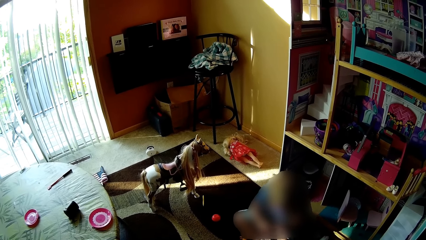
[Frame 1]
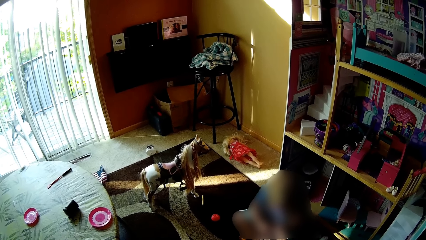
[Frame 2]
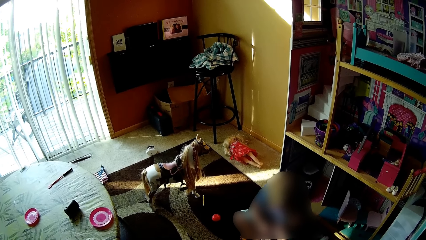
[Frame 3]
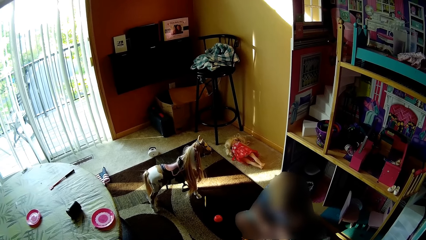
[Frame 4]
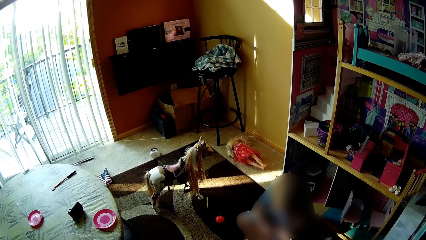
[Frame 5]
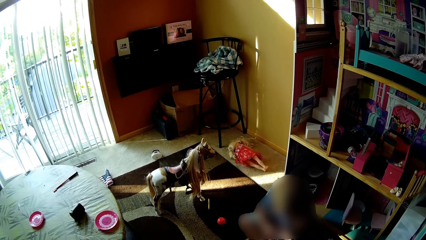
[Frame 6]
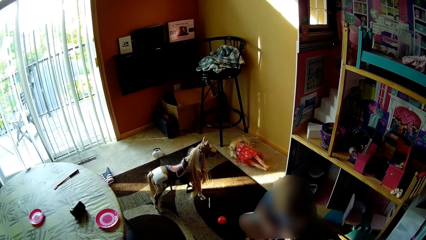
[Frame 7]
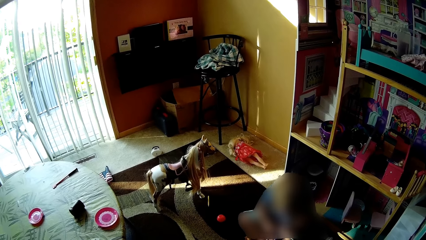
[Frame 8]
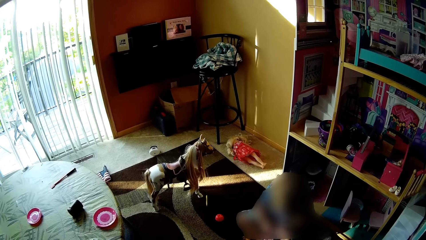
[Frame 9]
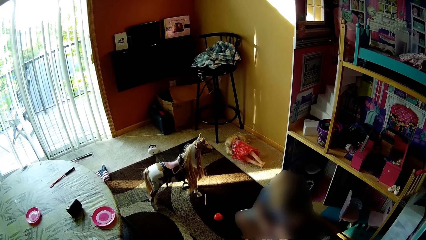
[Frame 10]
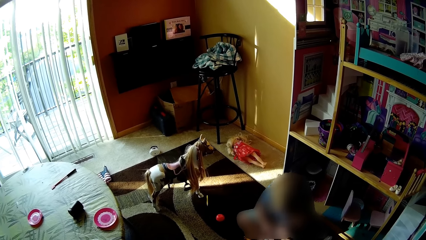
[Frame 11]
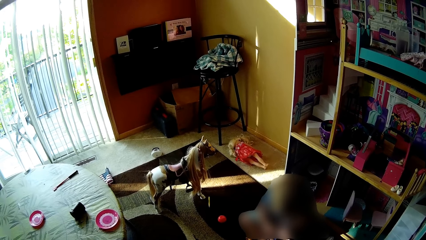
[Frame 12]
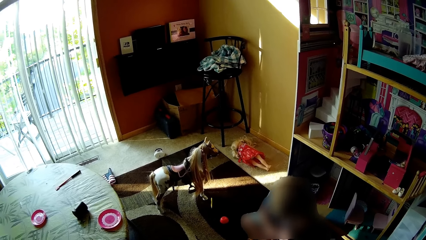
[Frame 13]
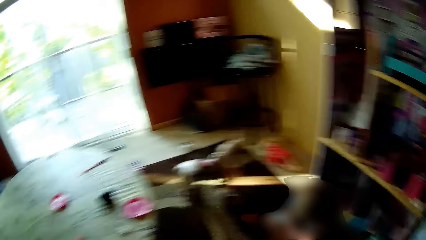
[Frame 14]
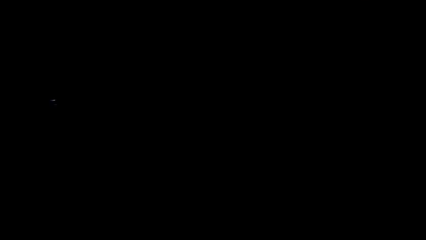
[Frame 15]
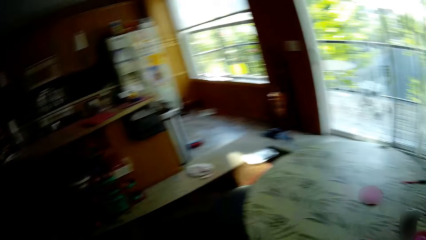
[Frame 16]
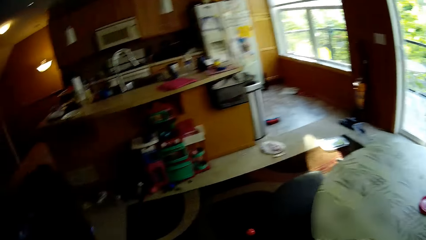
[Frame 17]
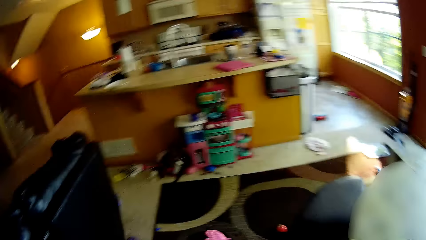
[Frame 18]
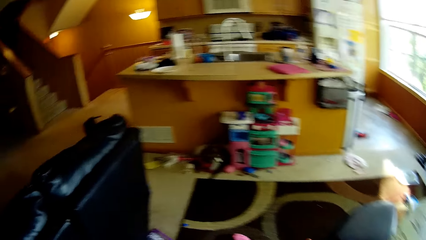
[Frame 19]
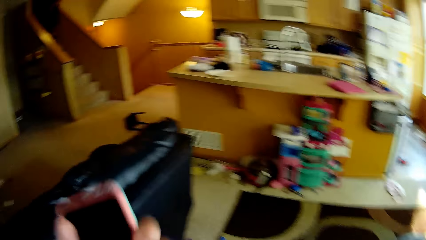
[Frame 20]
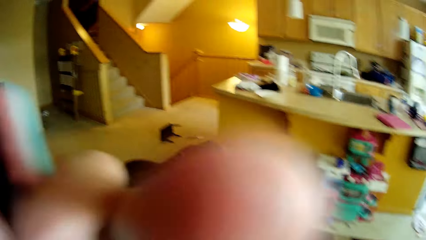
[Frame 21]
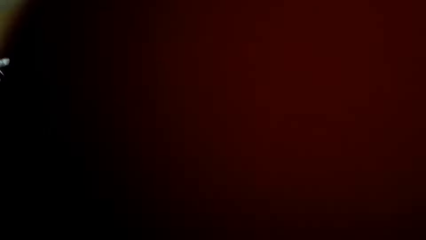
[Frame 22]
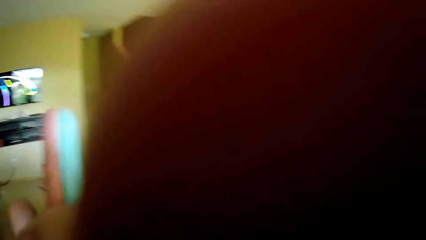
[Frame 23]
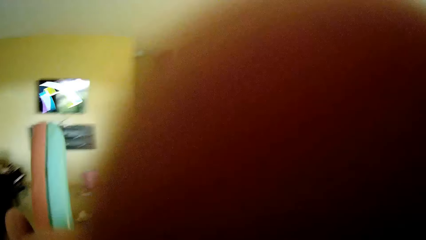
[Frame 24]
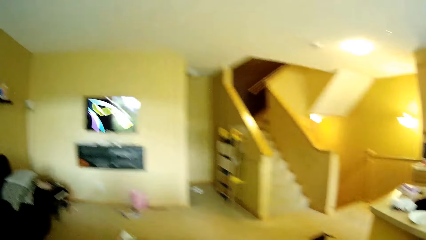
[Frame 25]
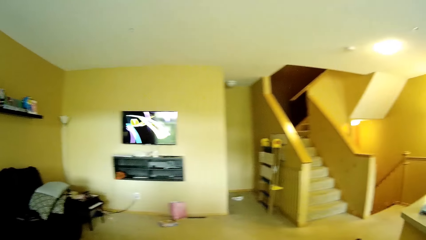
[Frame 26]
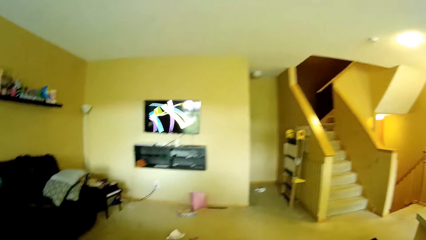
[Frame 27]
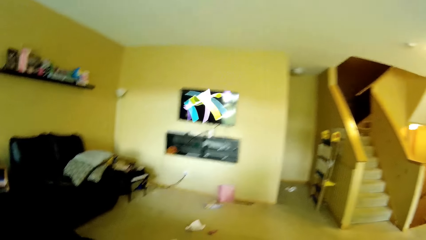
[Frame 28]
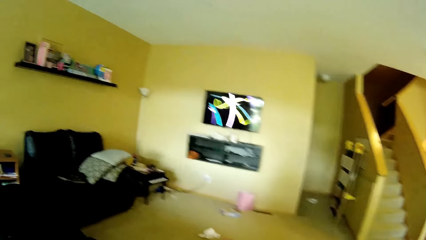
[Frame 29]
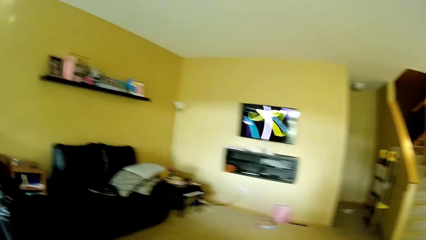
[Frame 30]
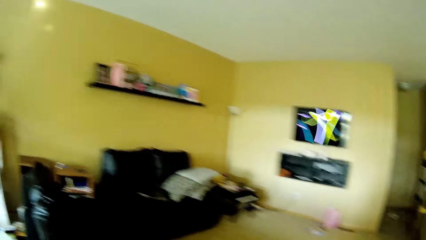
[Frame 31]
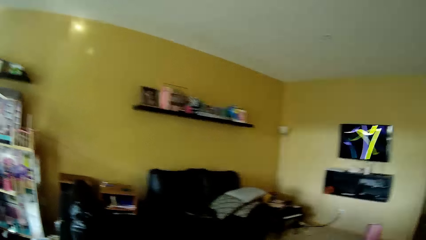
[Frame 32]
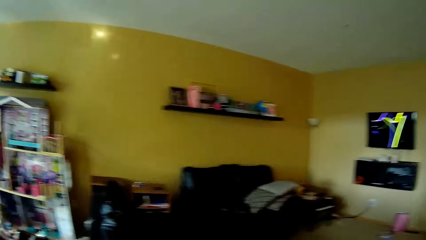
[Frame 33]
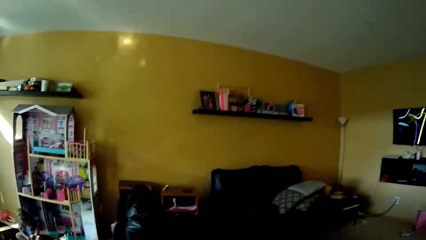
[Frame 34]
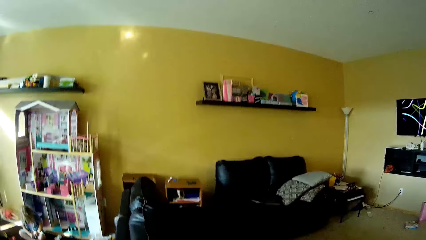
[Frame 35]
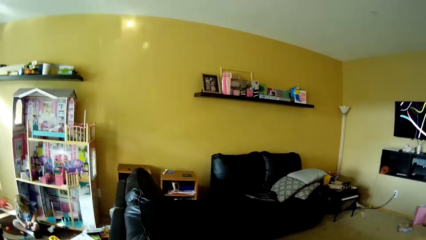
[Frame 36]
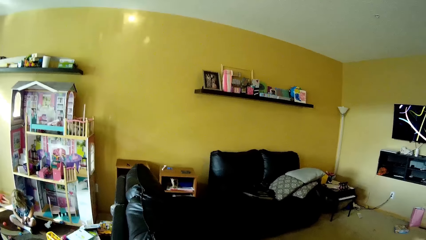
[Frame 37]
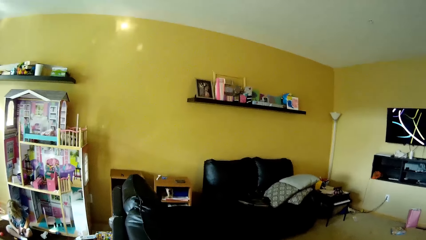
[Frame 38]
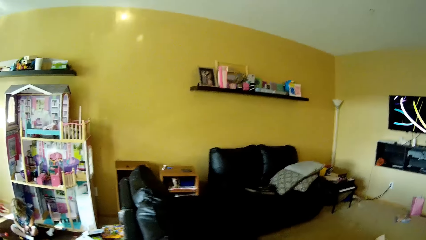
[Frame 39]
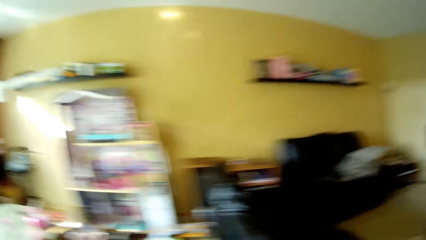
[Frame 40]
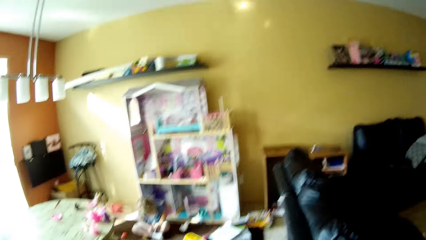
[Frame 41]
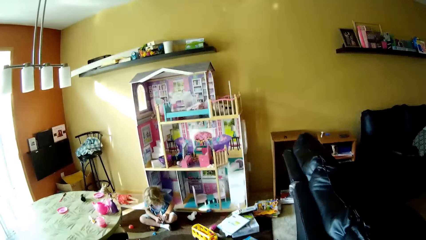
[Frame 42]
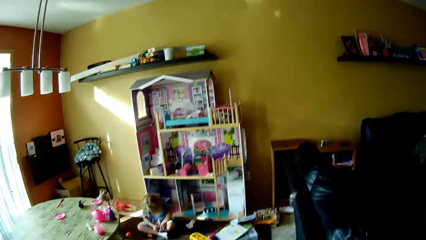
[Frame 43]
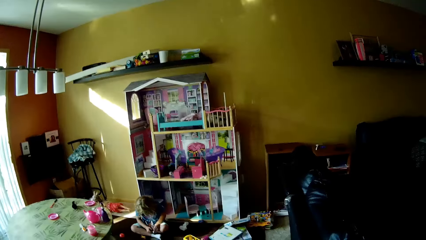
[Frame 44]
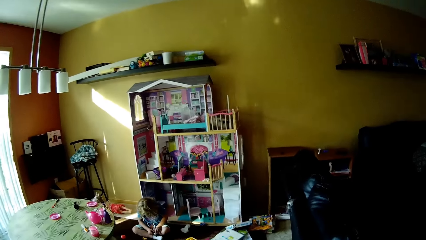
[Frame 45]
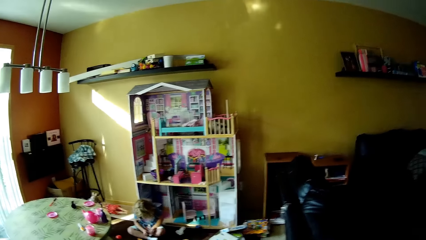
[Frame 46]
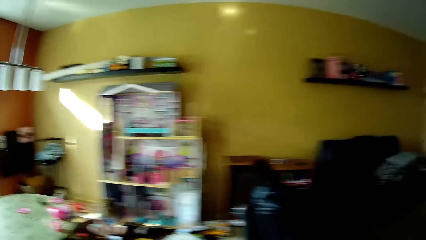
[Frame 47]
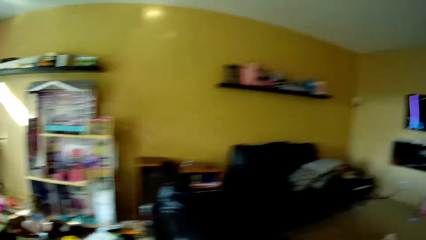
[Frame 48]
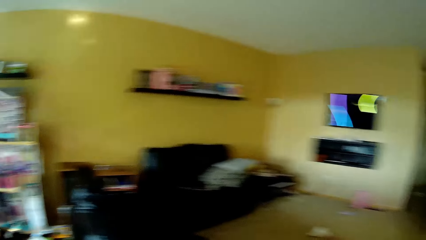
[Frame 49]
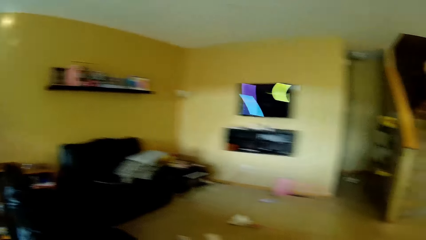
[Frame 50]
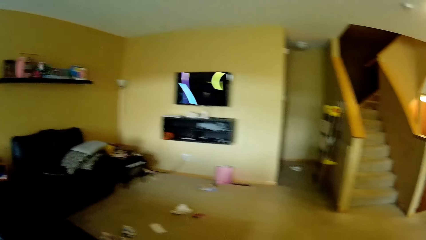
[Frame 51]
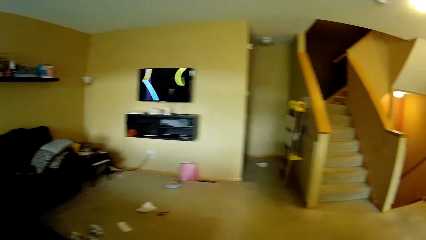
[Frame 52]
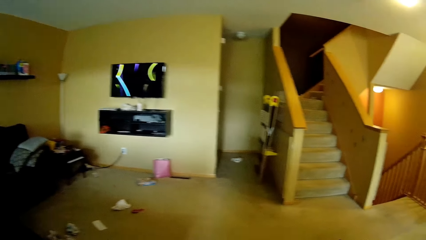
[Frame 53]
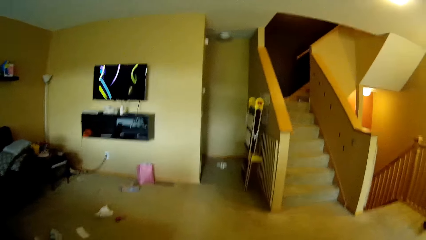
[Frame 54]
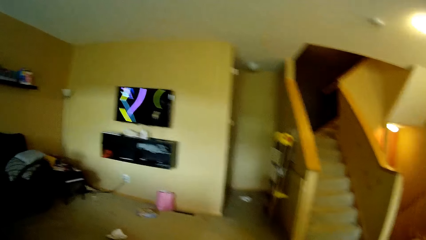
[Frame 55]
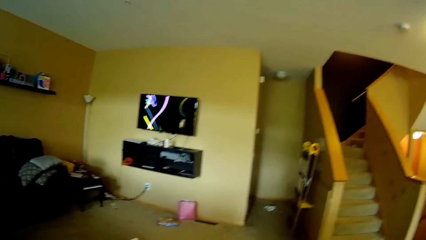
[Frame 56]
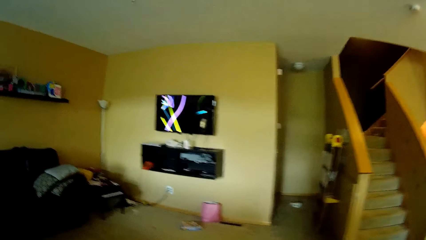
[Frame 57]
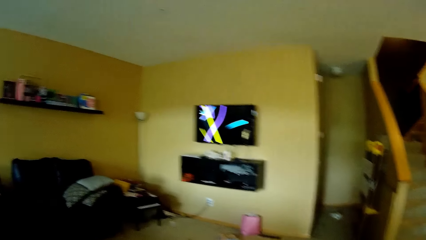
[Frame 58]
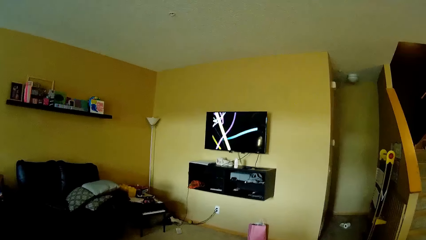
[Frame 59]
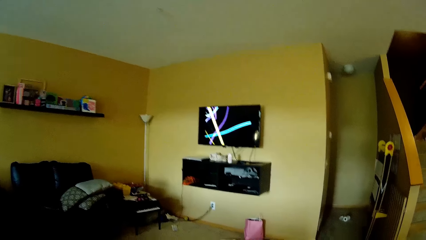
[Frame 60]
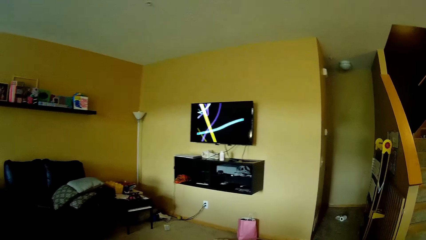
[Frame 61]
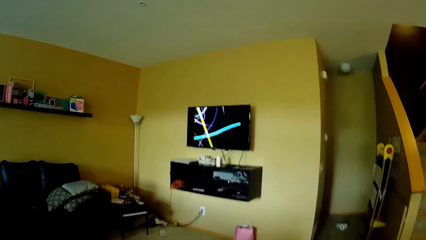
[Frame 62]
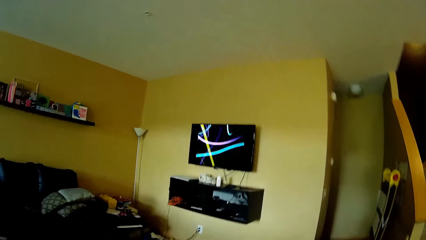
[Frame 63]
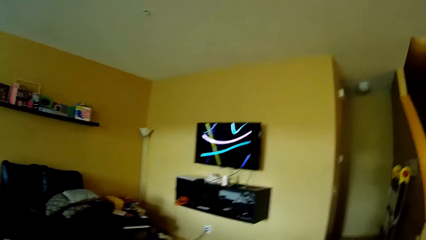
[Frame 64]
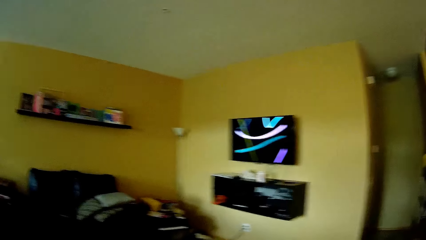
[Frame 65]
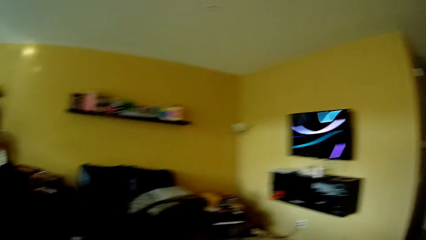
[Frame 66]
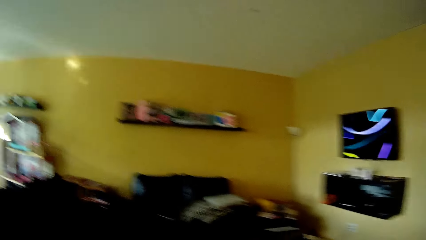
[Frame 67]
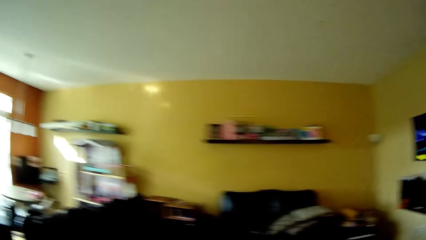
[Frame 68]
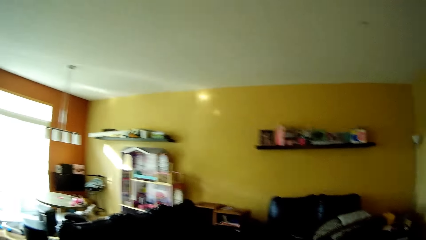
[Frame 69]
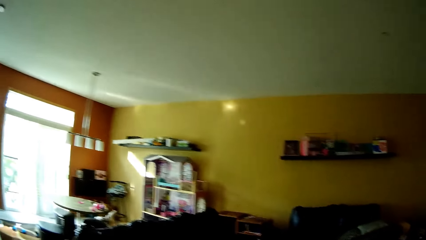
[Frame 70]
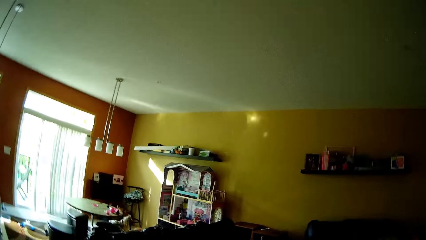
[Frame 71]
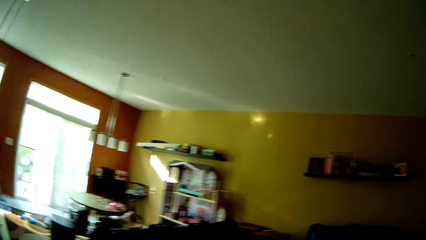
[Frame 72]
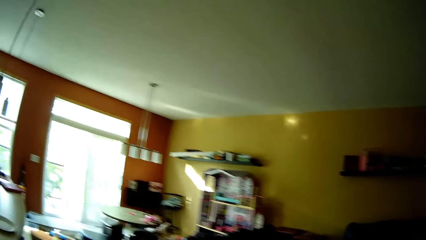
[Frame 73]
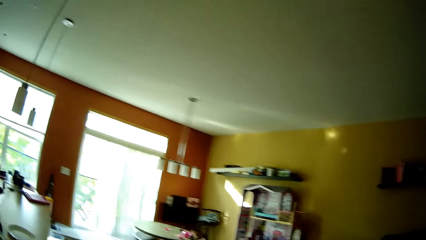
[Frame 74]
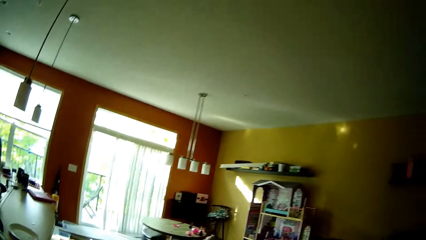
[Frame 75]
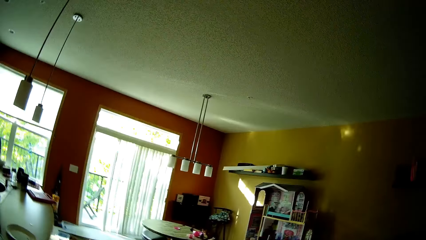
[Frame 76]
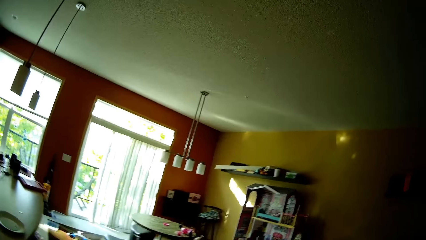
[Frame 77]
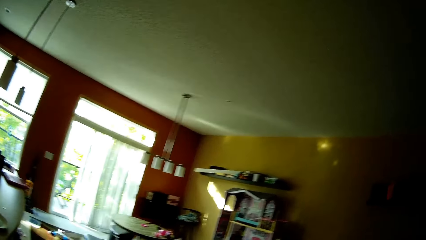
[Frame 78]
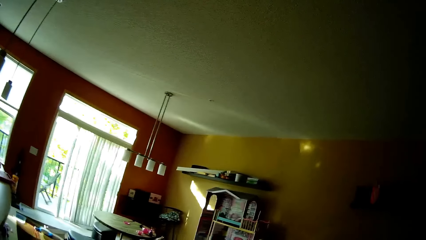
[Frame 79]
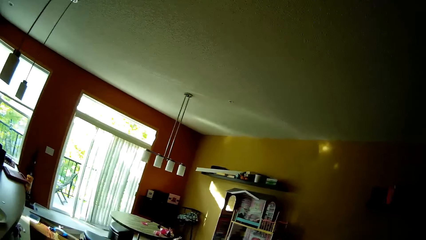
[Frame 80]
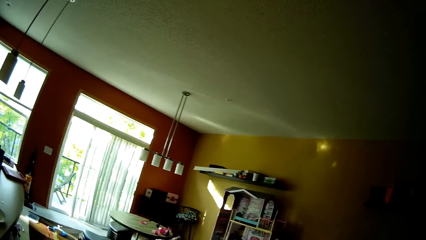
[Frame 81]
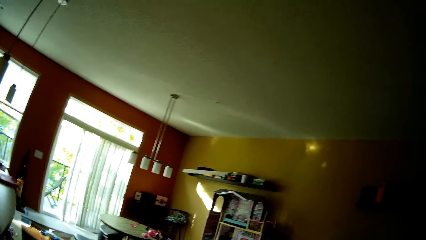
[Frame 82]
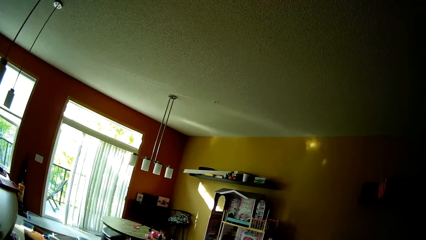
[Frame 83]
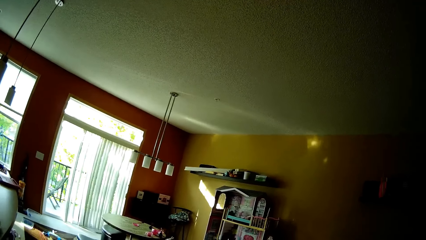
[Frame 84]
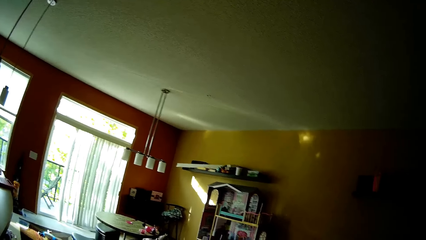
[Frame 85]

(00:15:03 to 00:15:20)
The camera wearer talks to the child. She moves around. She holds a phone with her left hand. She does something. She talks to the child. She moves around the house. She stares around the house. She talks to the child again.
